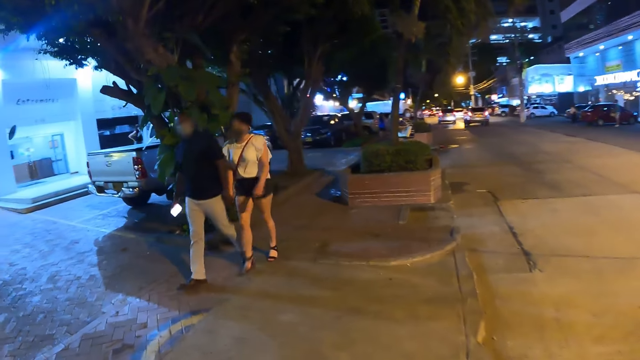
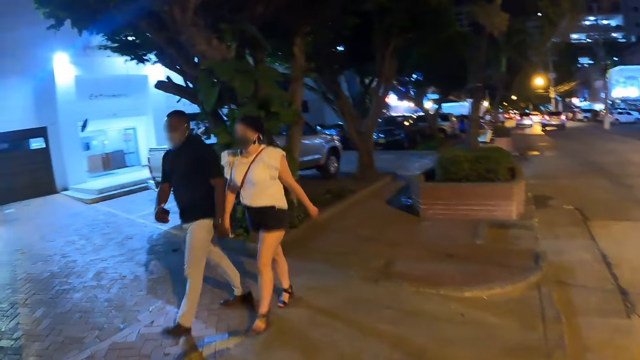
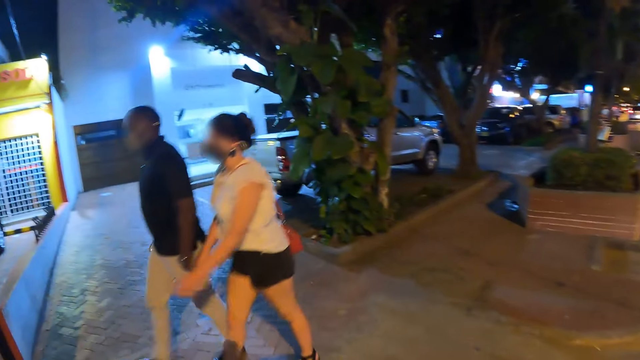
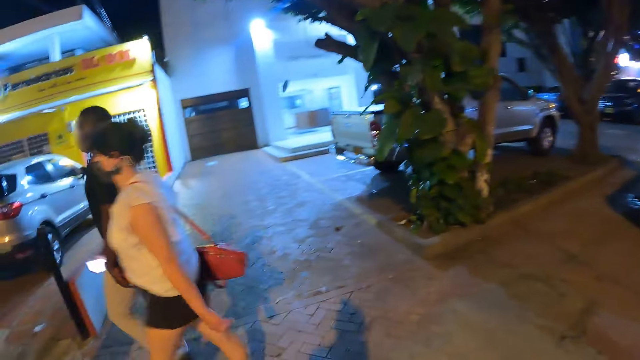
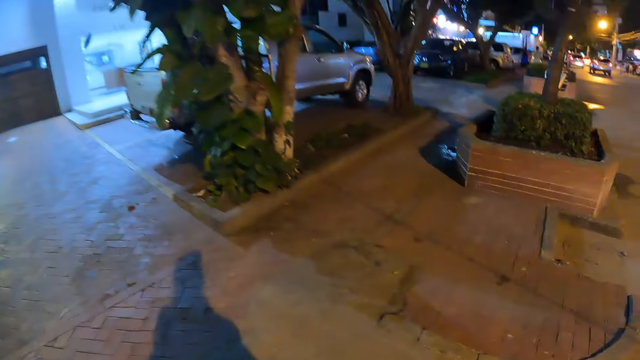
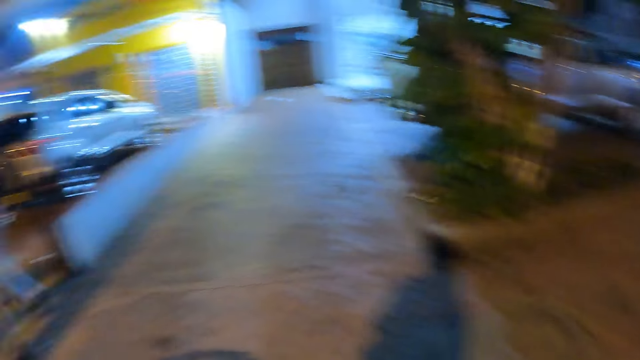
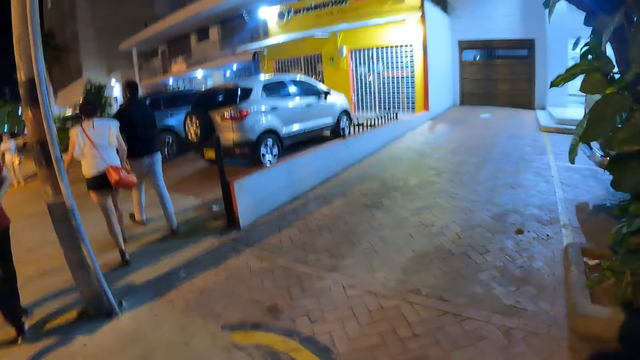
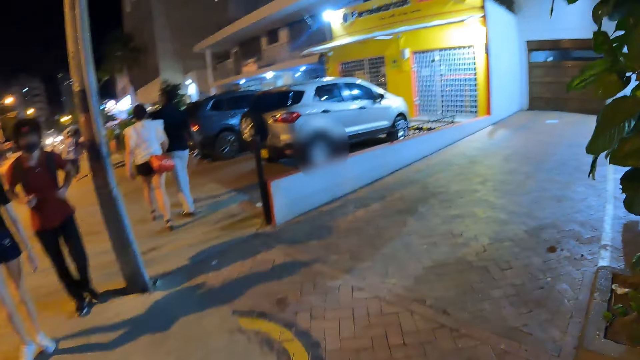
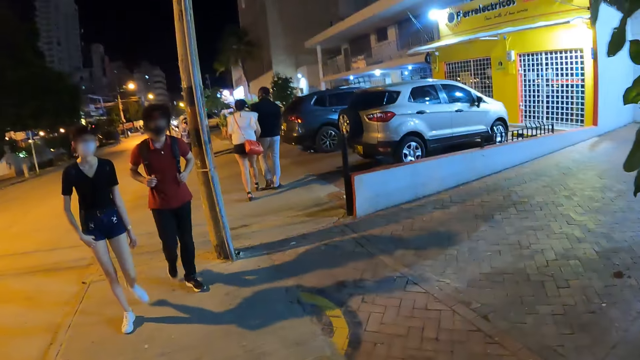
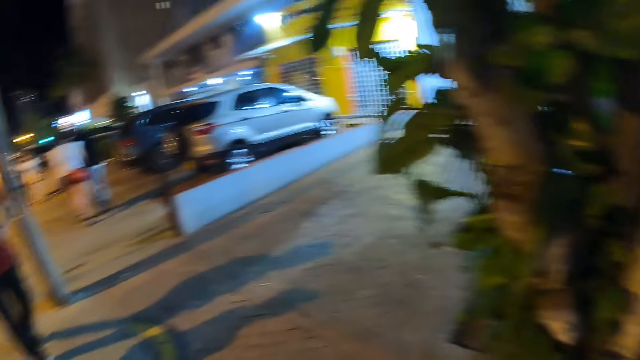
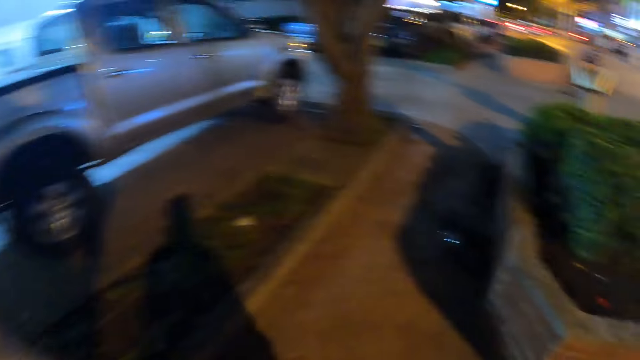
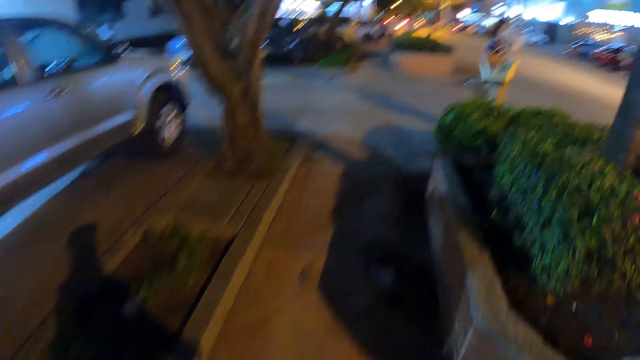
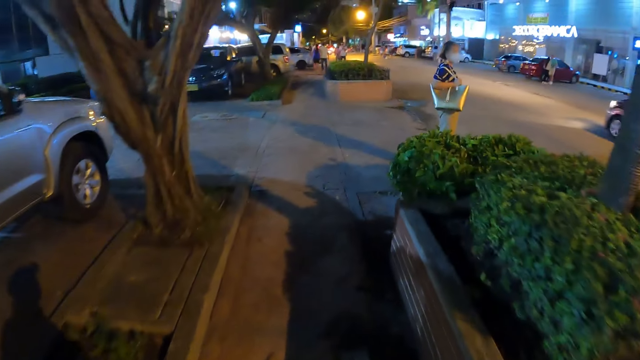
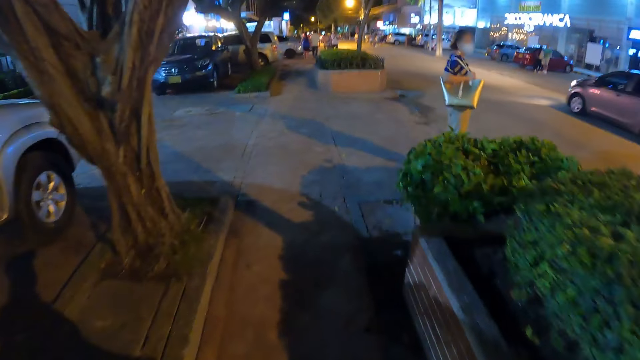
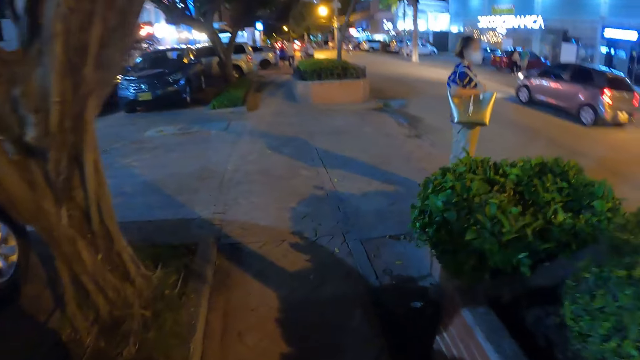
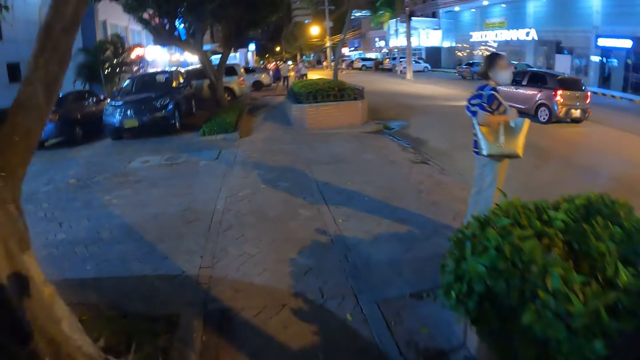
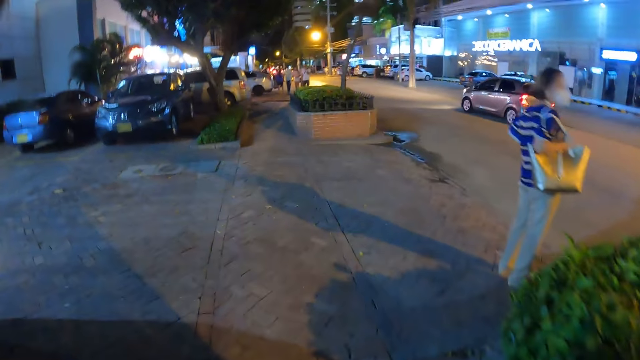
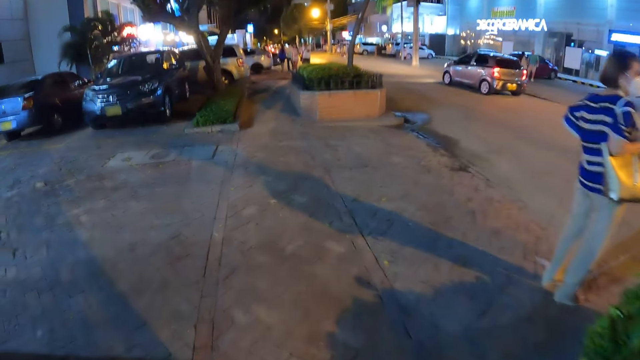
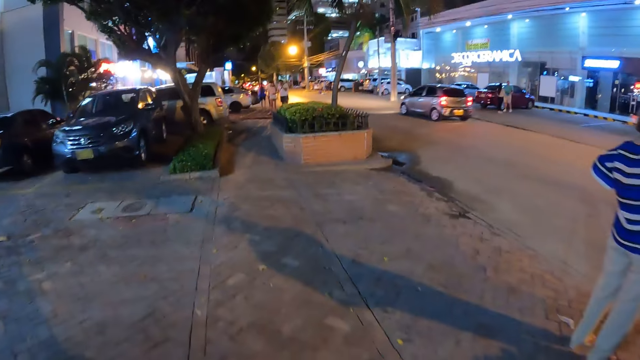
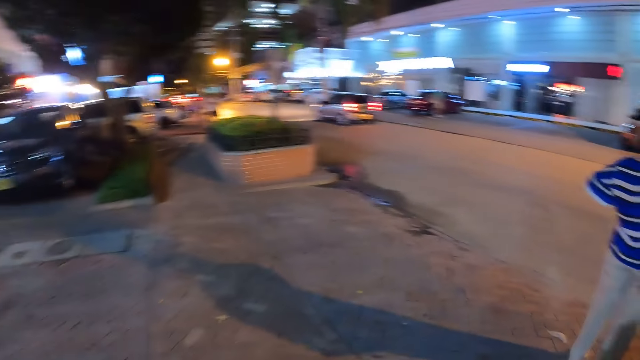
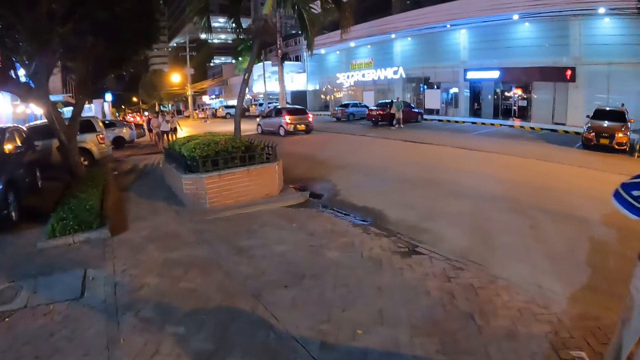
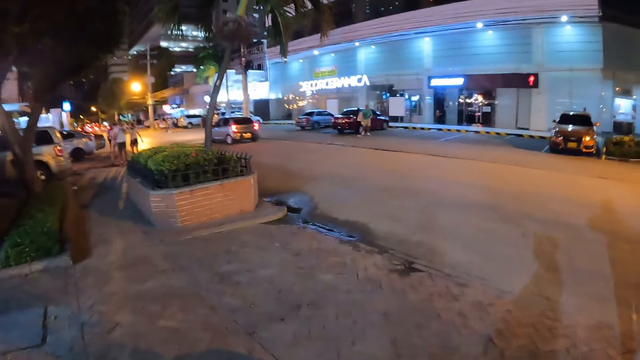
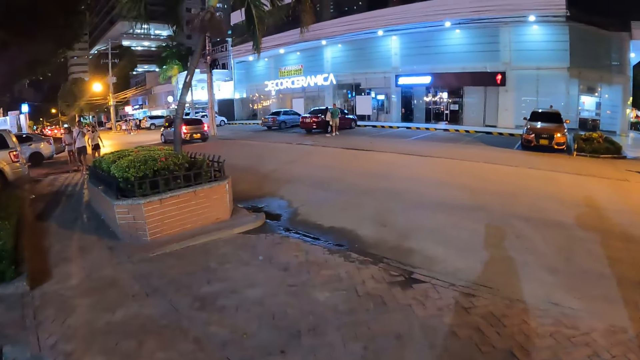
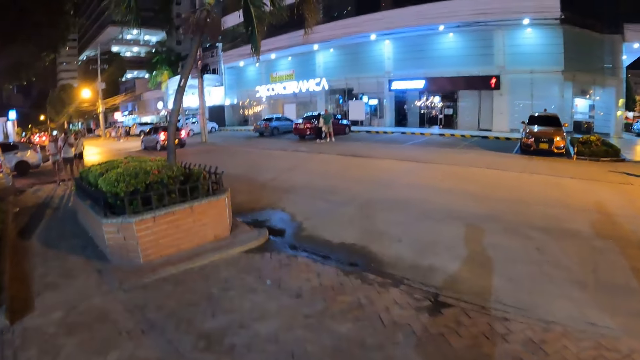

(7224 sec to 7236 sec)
A man walks past the camera wearer with a woman.

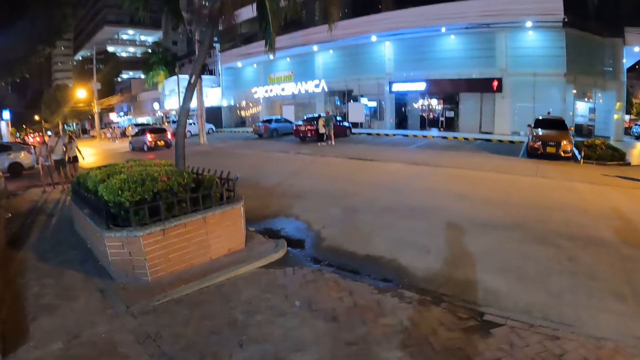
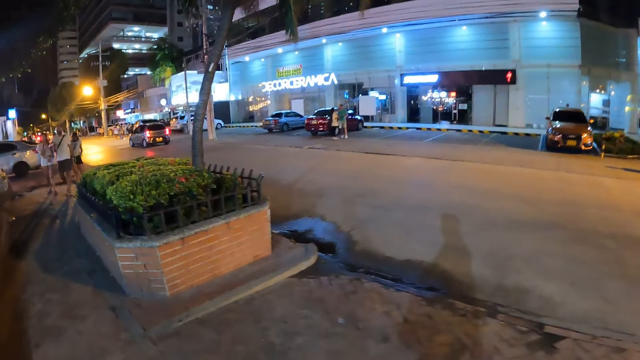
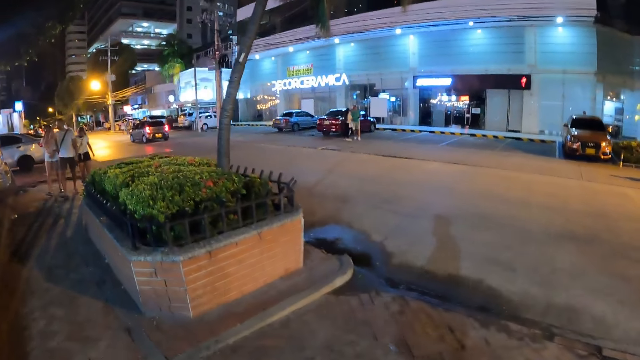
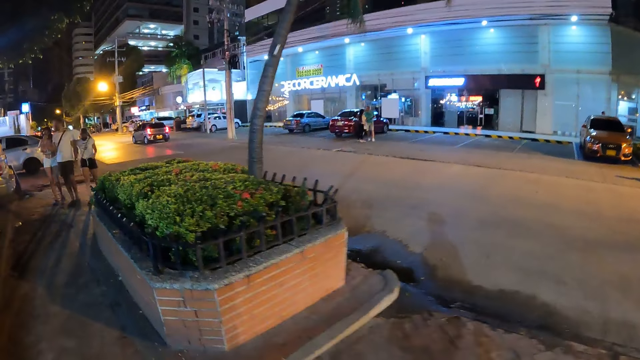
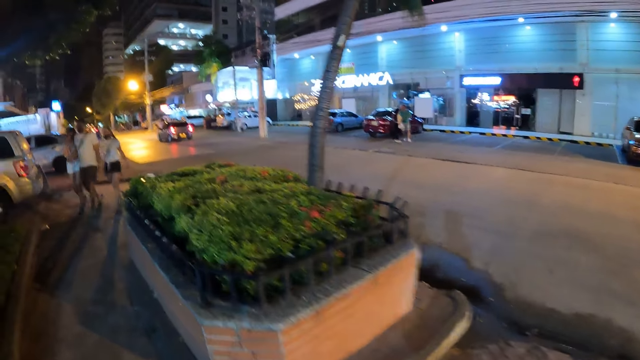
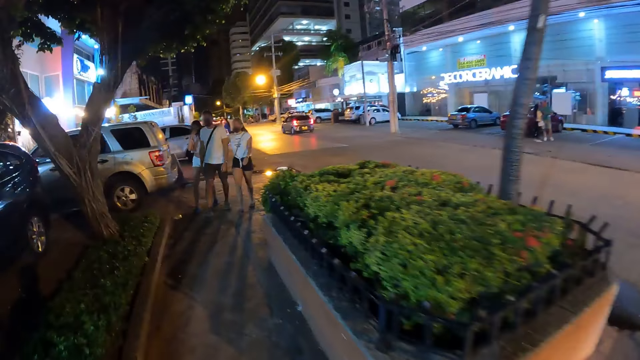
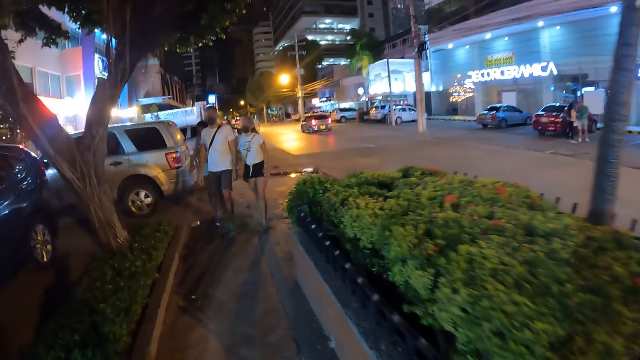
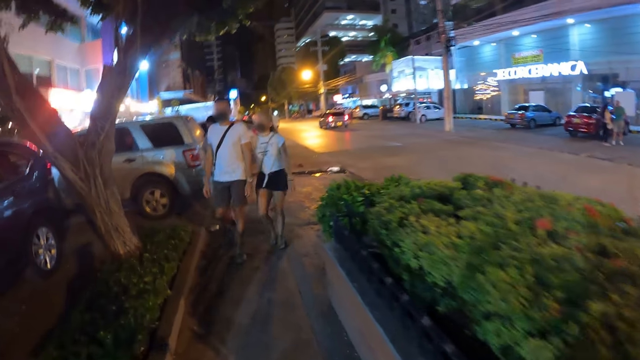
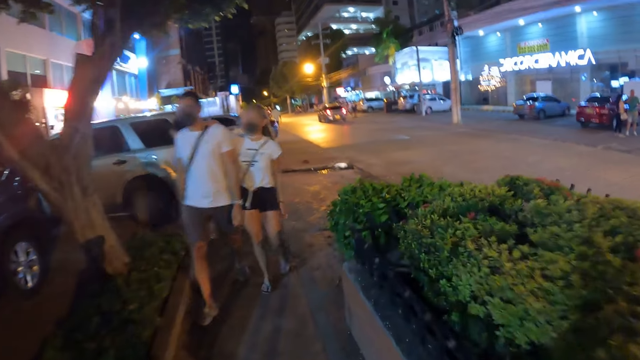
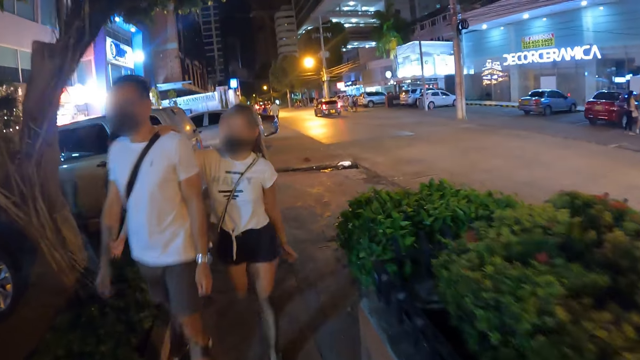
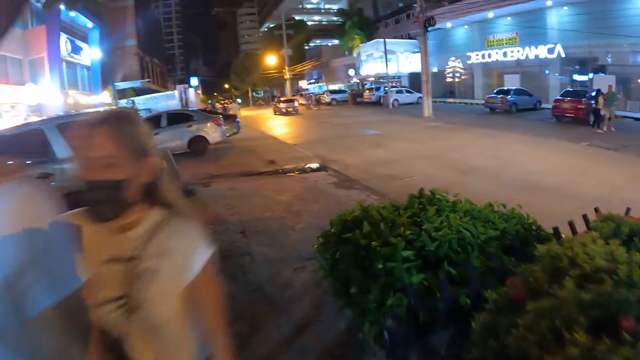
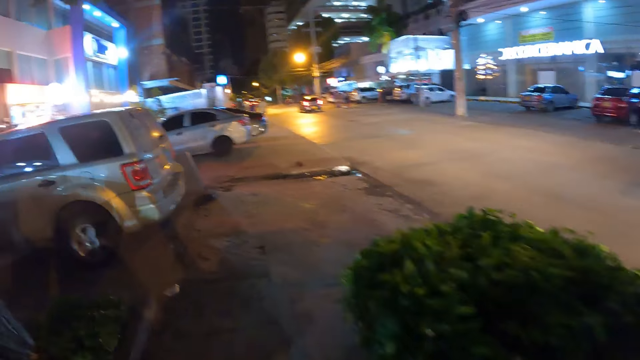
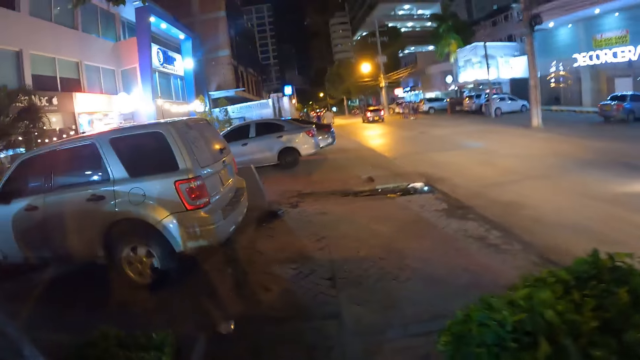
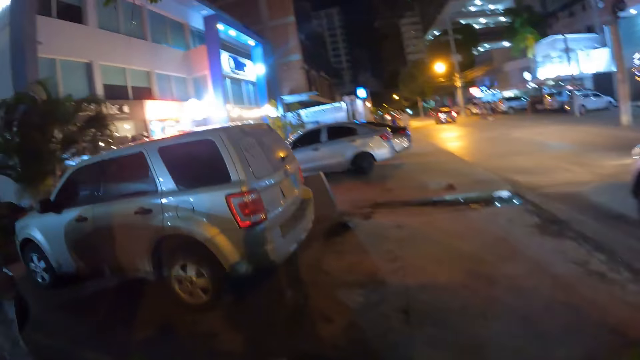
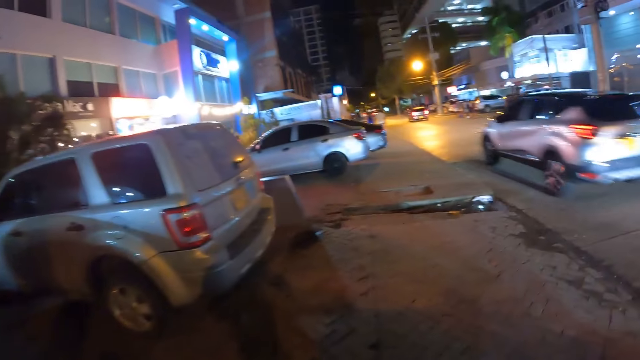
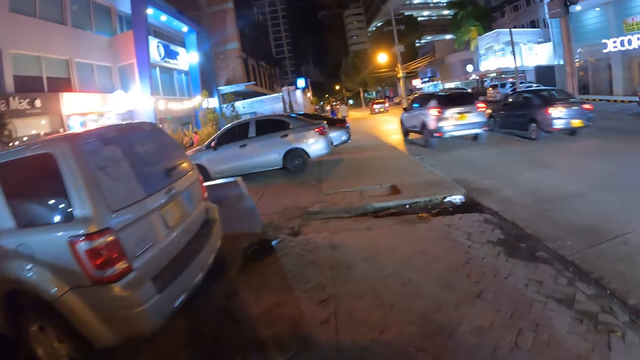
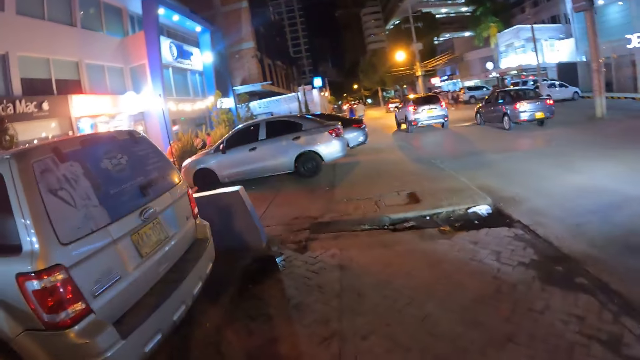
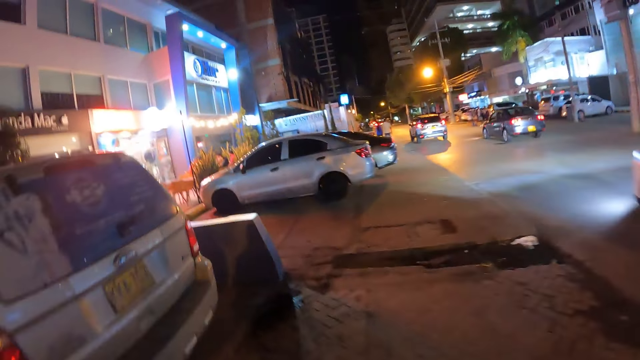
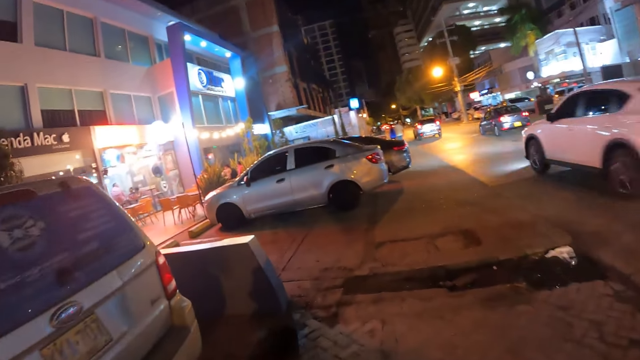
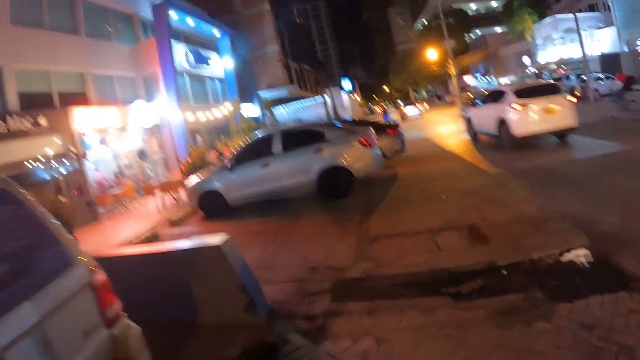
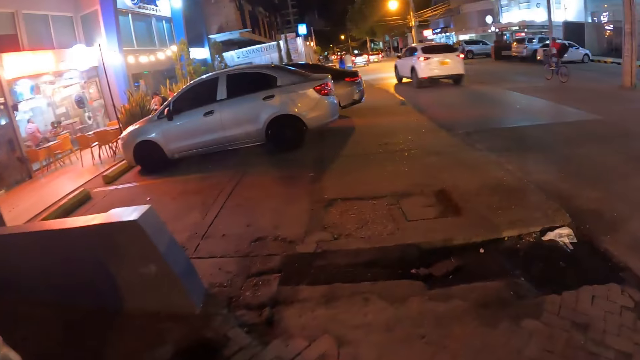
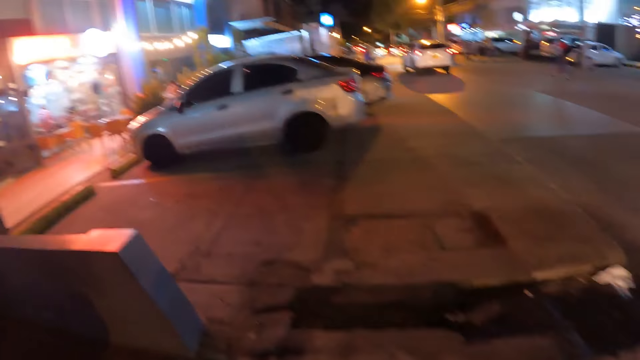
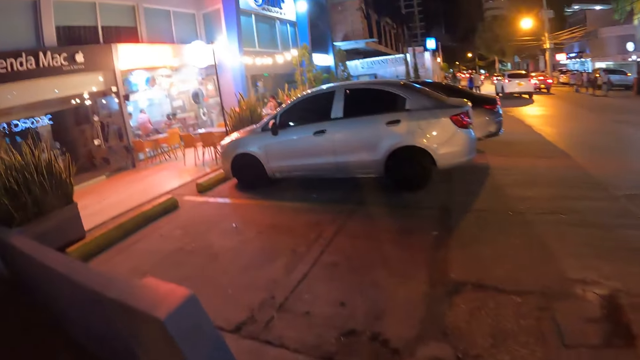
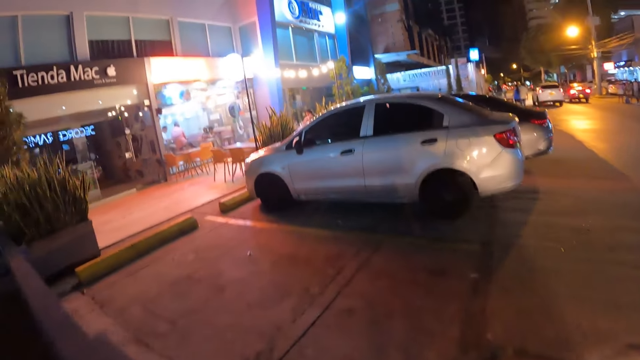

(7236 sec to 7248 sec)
A silver car drives by the camera wearer. A white car drives by the camera wearer.
